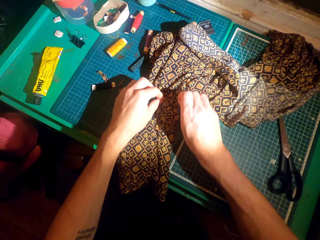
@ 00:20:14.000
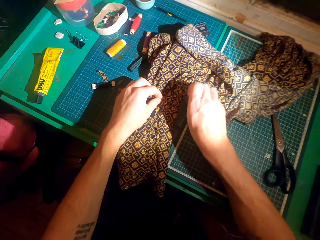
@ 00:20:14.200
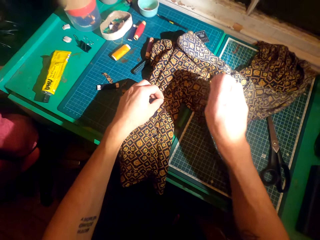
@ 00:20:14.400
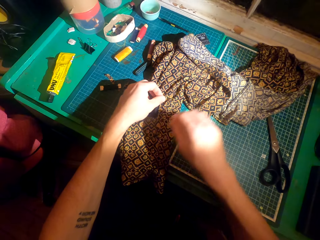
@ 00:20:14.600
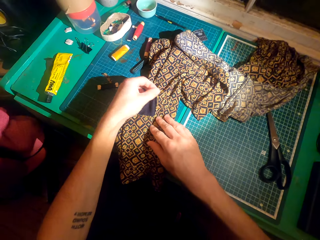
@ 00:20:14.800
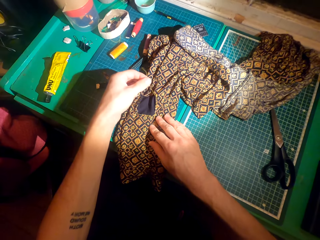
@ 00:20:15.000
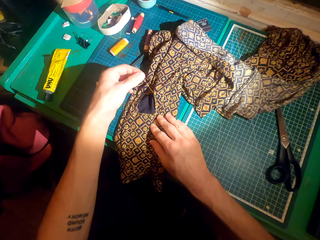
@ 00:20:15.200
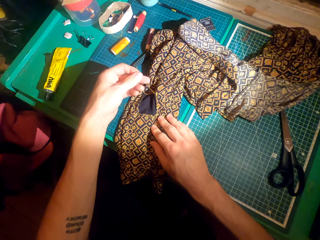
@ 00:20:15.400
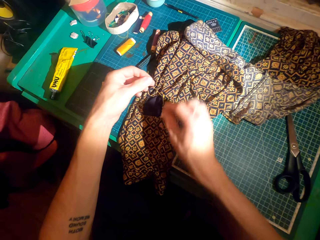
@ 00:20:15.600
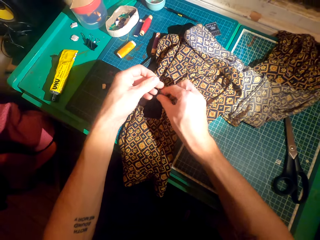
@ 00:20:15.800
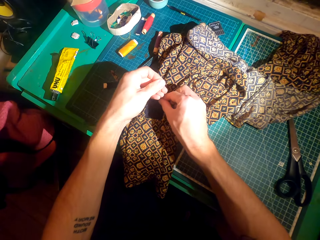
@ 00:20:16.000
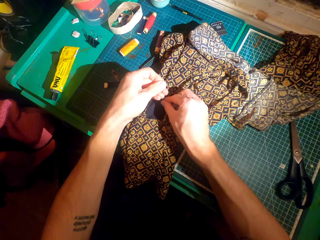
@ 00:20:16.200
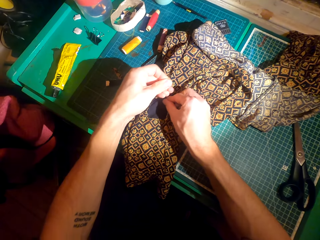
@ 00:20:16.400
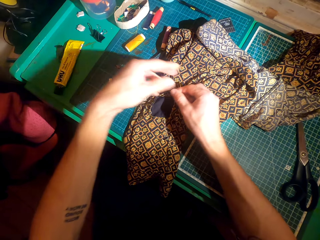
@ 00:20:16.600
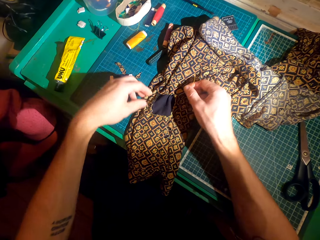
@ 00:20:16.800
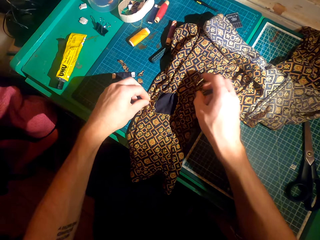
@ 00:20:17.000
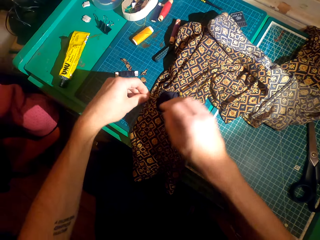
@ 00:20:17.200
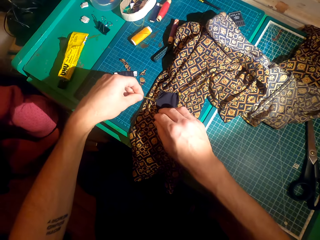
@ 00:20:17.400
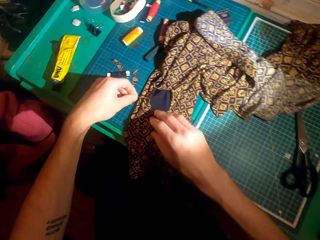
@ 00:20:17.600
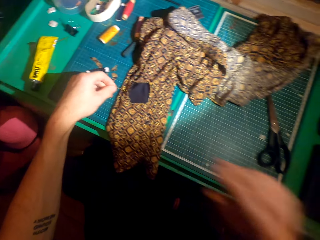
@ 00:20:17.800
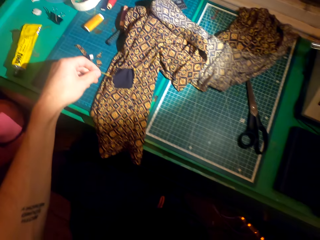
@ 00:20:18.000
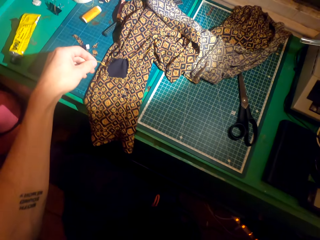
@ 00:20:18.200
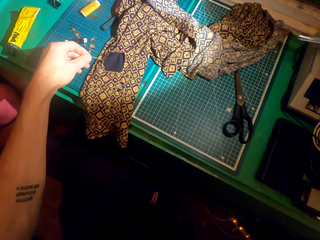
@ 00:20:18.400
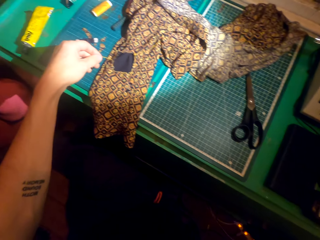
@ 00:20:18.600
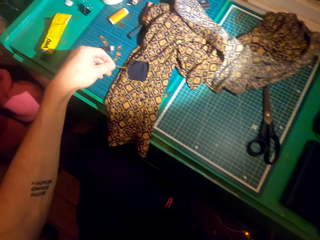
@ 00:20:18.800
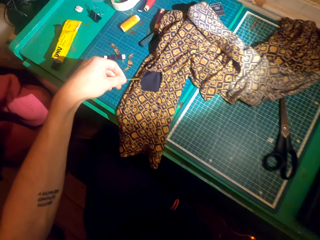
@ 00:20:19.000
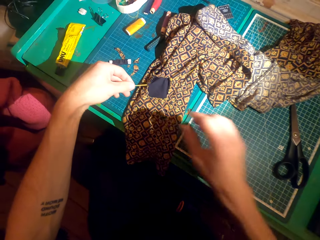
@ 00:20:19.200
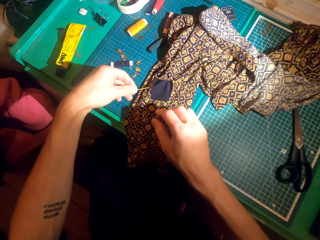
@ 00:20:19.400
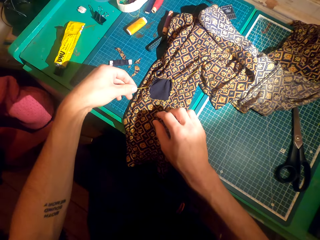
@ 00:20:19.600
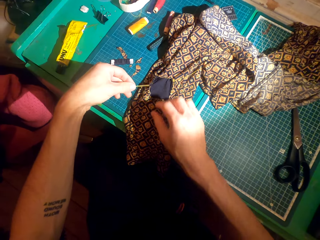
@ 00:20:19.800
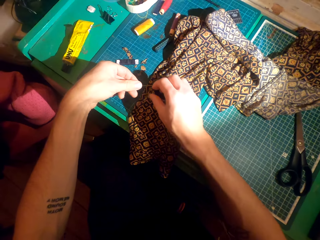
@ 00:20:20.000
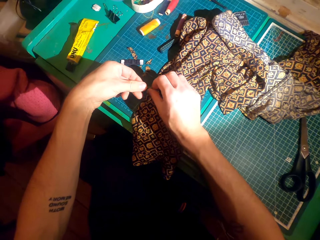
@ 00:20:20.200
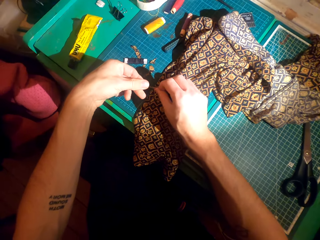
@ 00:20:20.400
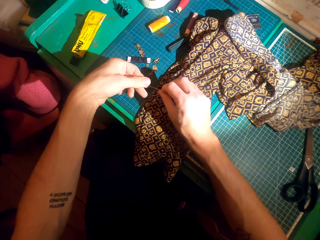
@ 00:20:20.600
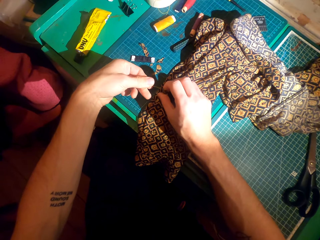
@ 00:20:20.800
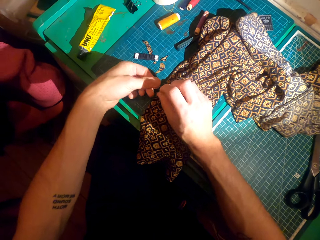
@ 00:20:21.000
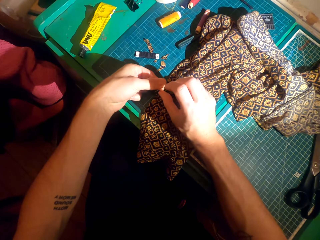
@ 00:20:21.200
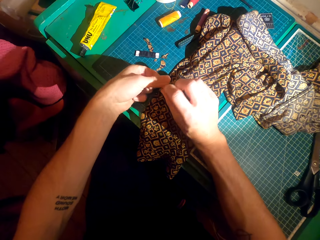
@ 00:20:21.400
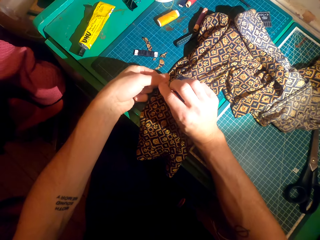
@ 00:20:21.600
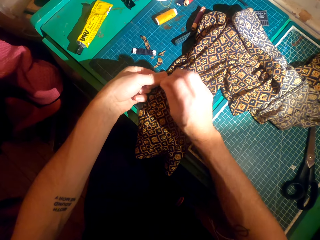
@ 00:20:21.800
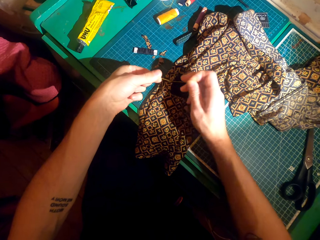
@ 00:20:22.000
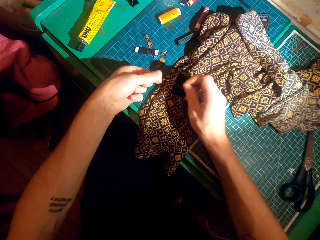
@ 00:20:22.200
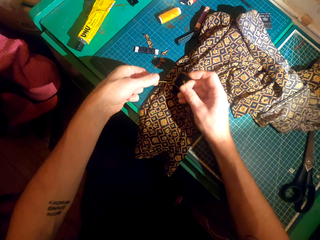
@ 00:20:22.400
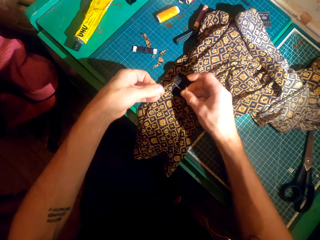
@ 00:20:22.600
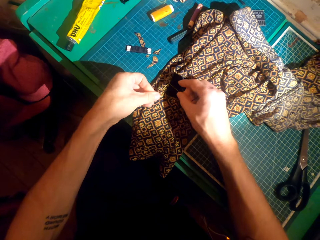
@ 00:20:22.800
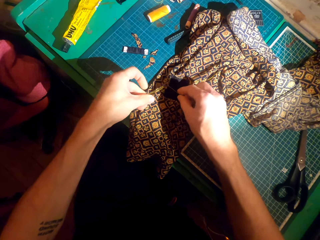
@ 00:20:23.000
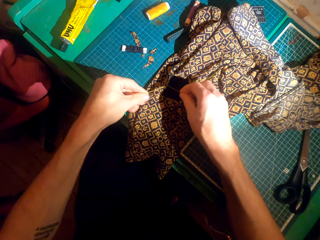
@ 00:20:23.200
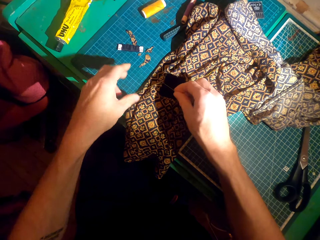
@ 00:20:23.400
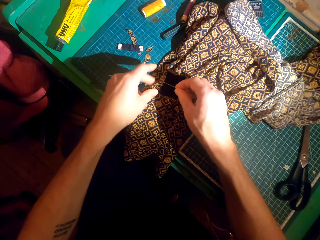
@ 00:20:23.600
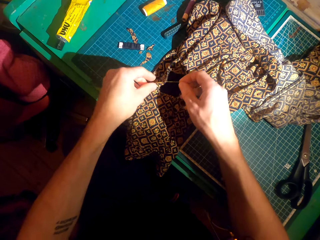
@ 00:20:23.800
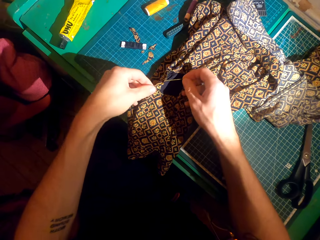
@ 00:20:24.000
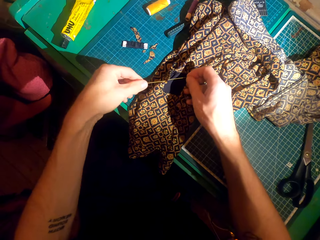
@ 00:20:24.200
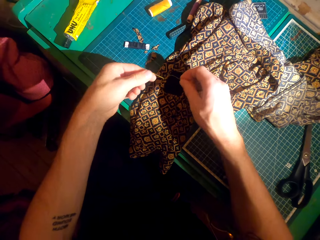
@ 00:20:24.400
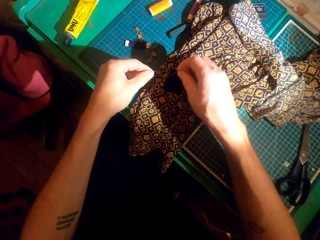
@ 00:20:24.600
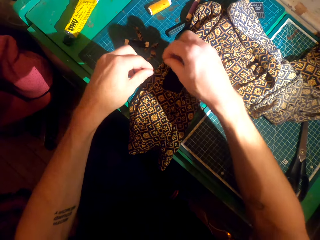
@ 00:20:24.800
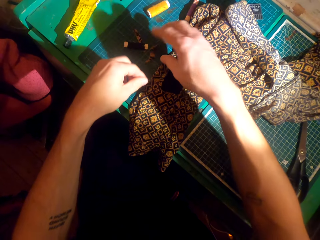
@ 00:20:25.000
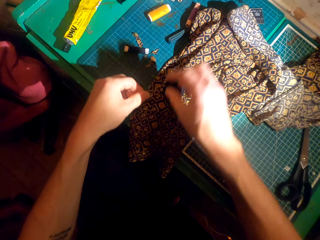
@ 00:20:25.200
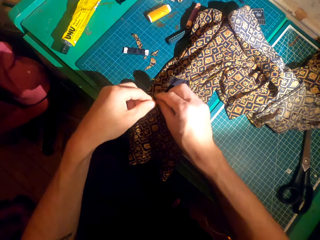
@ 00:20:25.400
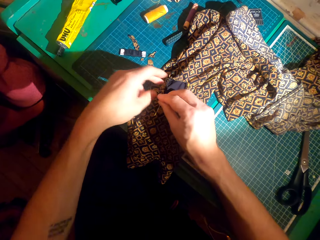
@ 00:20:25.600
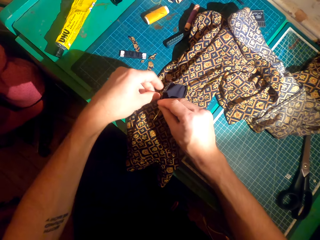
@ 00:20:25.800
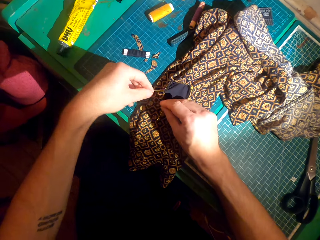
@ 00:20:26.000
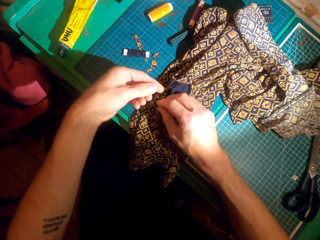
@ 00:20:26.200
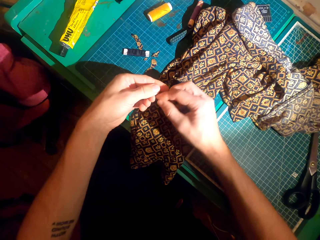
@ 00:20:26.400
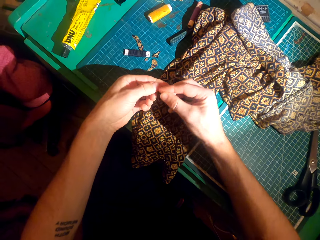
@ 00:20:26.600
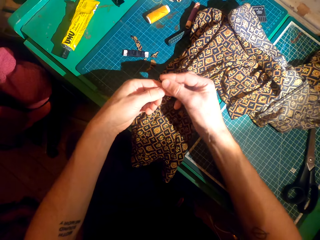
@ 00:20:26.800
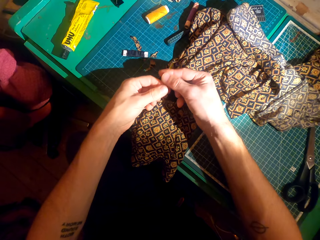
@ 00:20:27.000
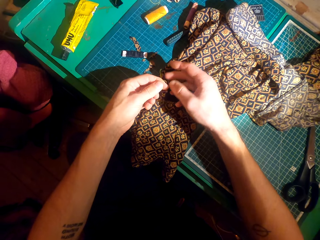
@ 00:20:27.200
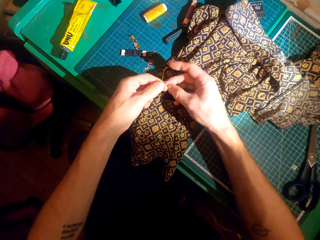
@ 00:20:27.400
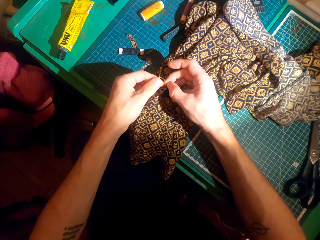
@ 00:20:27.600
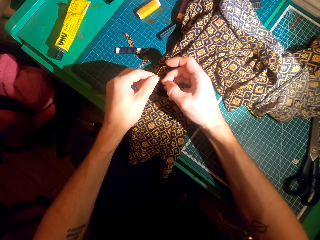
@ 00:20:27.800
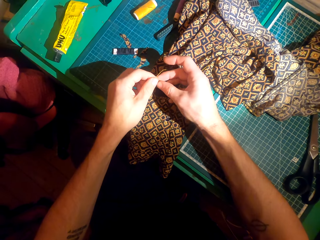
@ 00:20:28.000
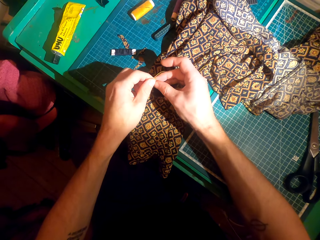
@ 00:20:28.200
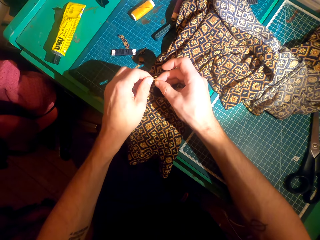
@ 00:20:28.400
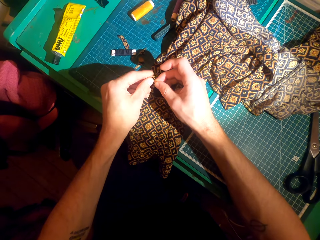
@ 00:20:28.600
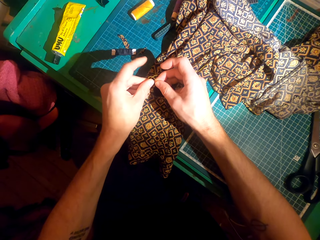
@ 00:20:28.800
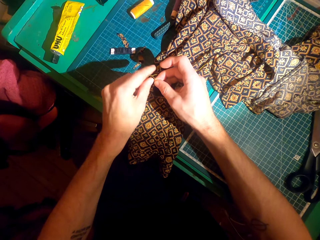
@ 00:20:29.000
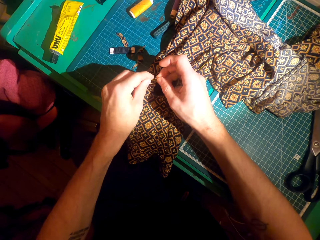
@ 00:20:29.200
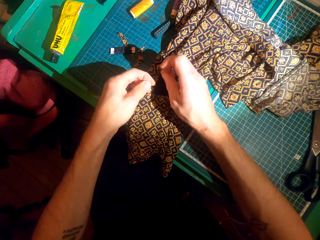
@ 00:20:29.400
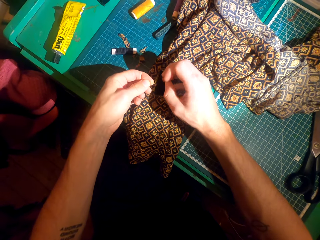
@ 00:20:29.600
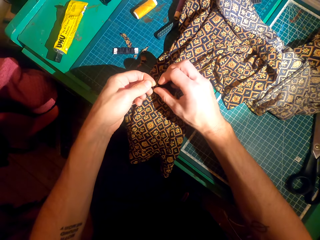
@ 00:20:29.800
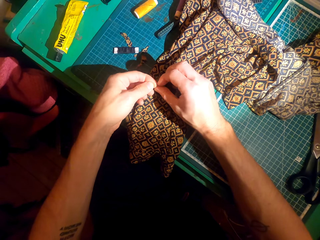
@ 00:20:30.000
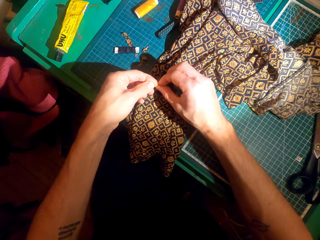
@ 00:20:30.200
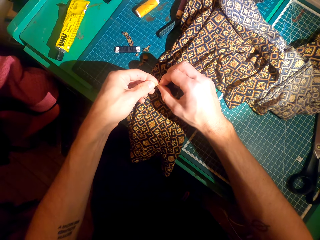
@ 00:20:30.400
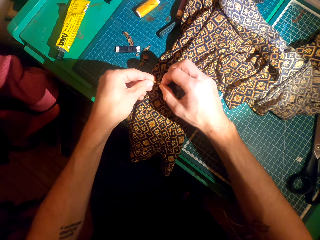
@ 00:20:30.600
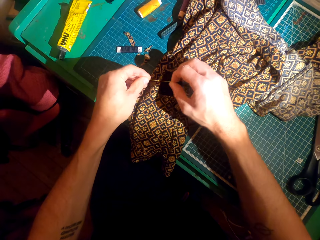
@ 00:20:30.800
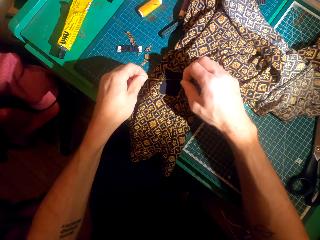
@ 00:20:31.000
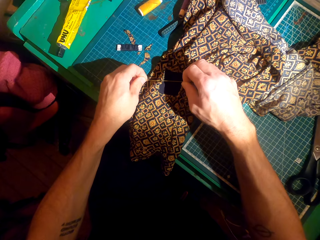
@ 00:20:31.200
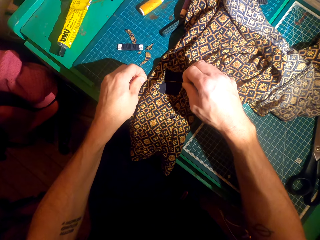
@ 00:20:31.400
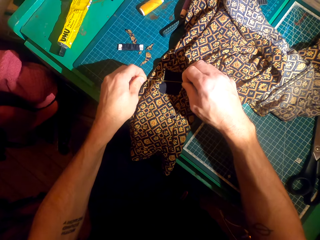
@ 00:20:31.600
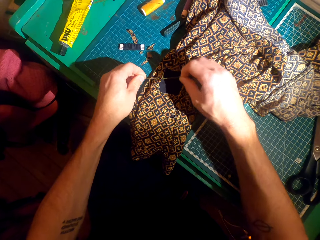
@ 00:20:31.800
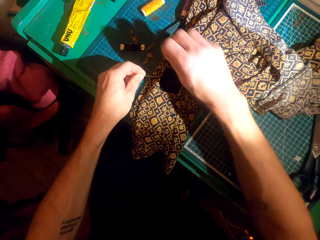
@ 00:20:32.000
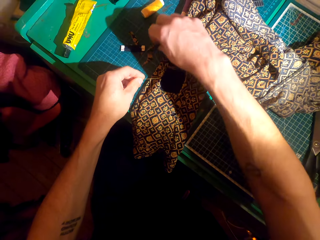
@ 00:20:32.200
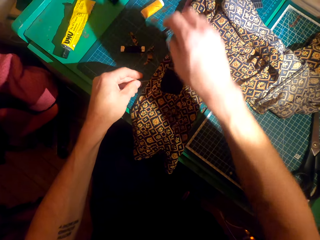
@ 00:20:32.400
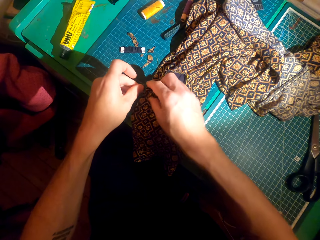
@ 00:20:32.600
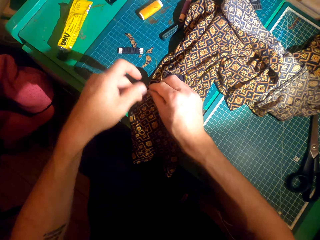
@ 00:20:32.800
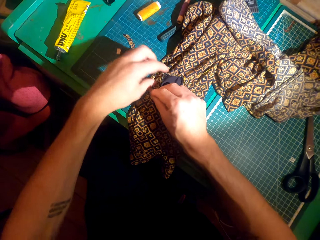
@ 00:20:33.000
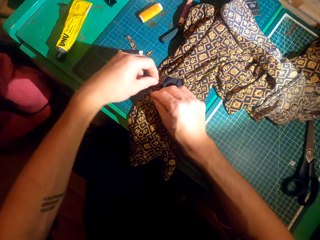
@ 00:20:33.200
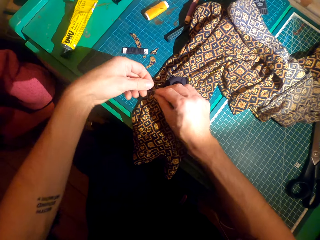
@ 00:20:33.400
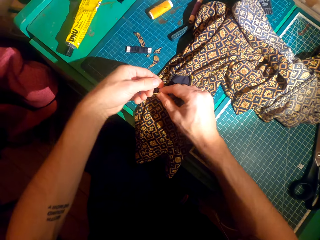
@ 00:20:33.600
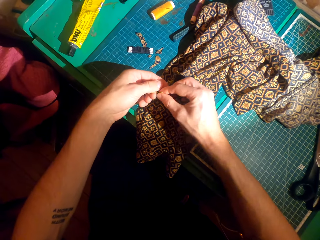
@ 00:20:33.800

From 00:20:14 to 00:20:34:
The camera wearer touches a thread on the patch. They tie the thread on the cloth. They make a knot.

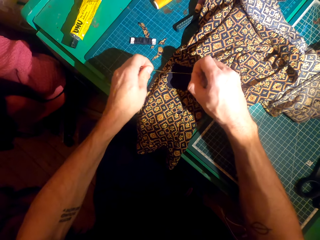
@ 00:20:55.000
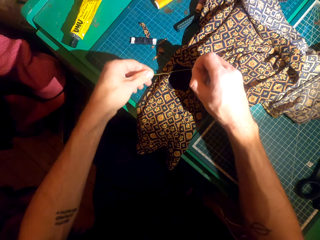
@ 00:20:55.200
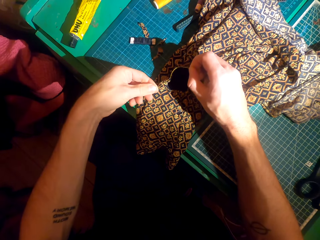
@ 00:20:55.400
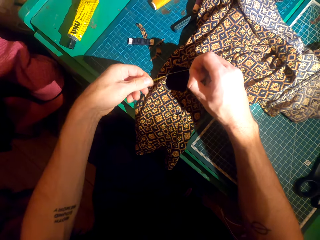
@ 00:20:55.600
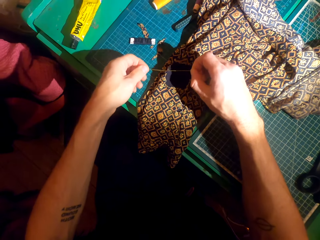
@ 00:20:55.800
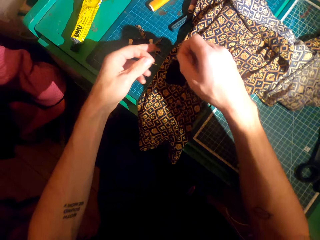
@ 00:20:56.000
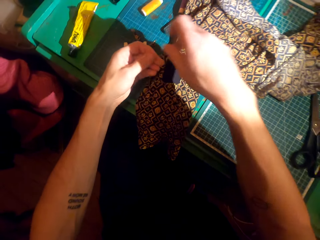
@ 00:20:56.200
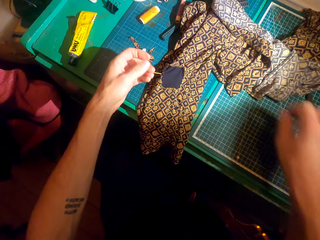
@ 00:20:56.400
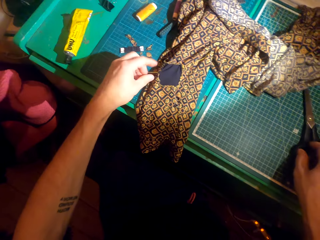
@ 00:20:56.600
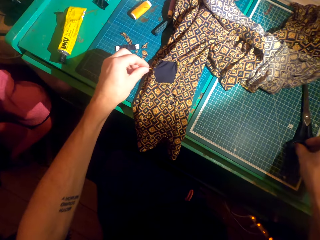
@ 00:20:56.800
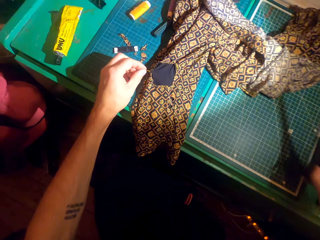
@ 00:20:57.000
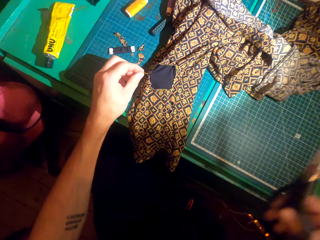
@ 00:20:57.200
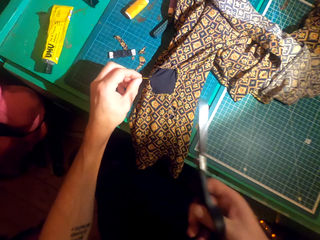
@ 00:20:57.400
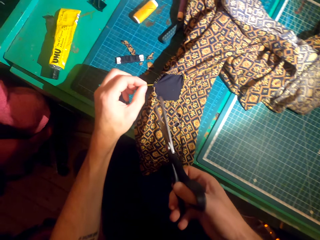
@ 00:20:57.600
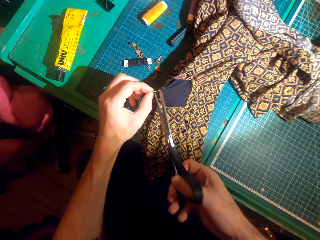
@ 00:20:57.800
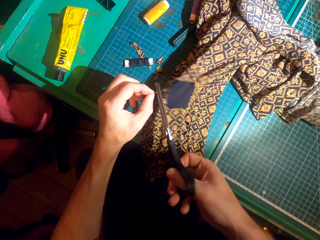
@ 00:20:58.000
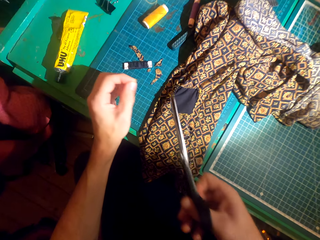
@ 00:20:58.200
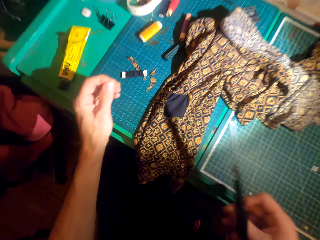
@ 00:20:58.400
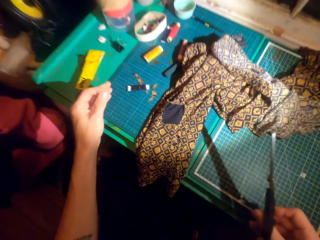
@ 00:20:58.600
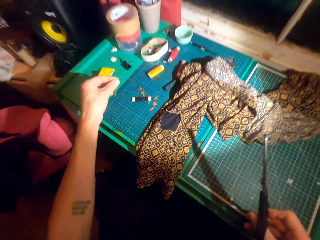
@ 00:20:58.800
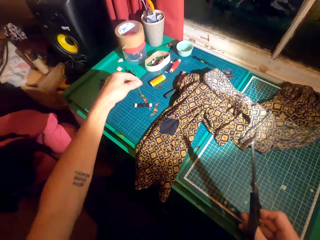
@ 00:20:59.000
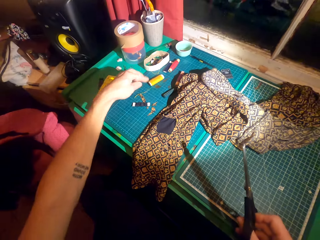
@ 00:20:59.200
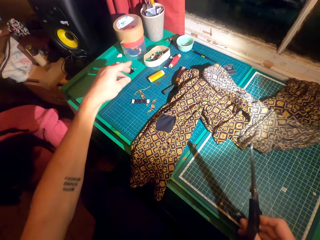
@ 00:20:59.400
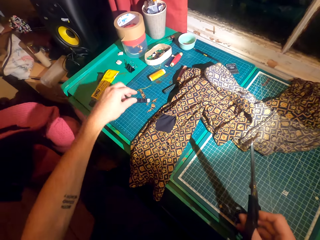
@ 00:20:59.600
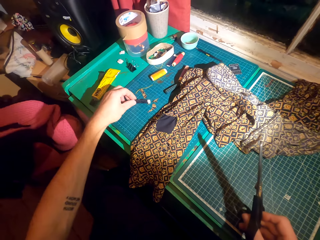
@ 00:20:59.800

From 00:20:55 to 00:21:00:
The camera wearer picks a pair of scissors. They cut the thread on the cloth. They drop the piece of the thread.